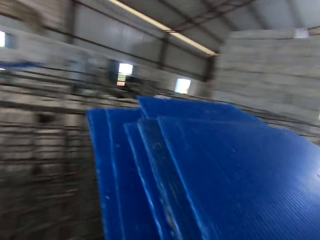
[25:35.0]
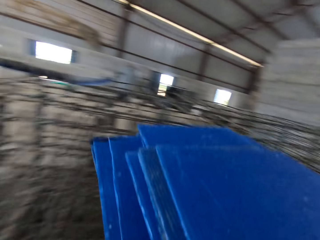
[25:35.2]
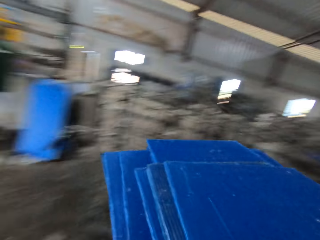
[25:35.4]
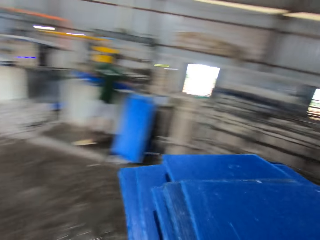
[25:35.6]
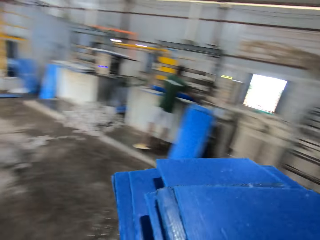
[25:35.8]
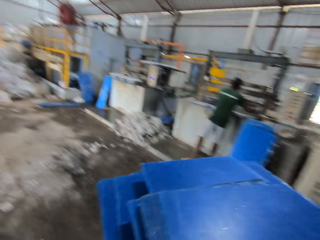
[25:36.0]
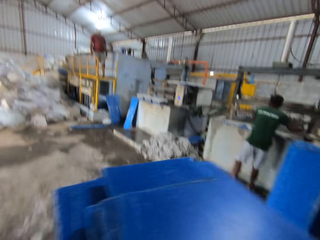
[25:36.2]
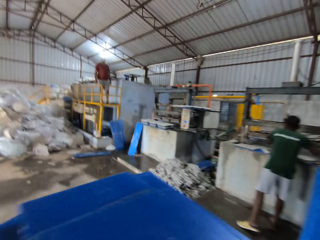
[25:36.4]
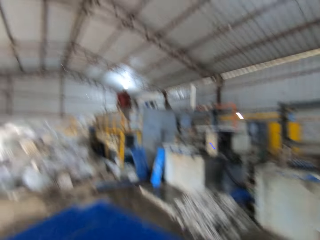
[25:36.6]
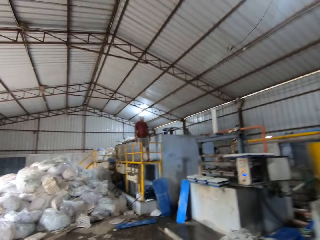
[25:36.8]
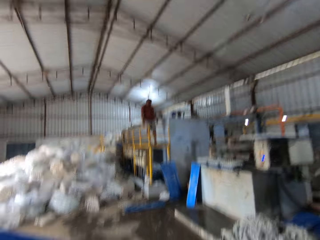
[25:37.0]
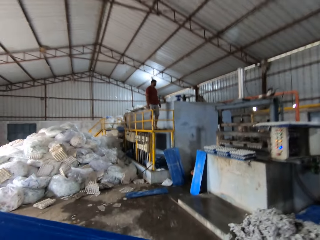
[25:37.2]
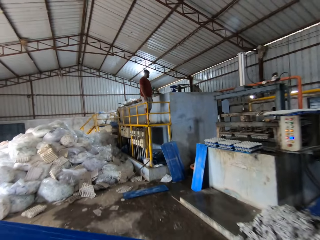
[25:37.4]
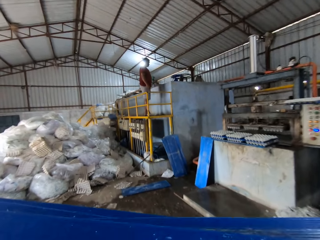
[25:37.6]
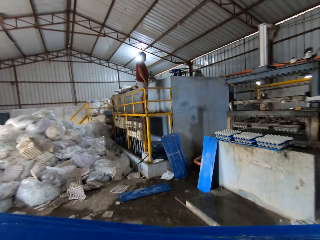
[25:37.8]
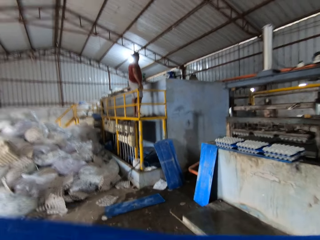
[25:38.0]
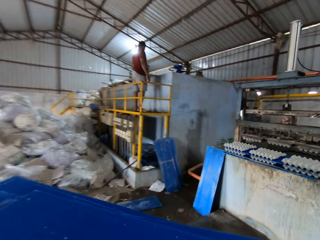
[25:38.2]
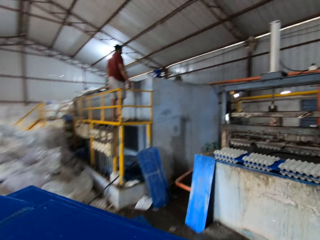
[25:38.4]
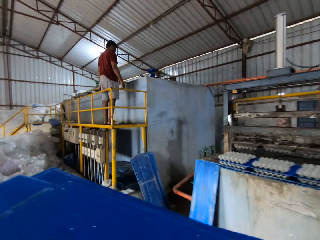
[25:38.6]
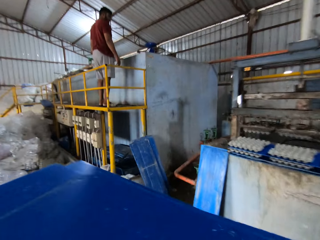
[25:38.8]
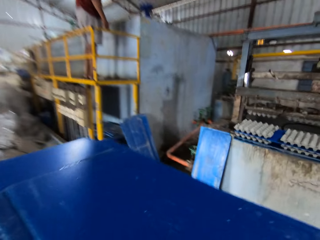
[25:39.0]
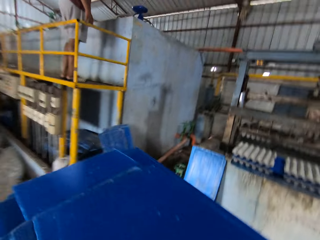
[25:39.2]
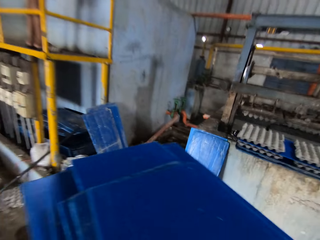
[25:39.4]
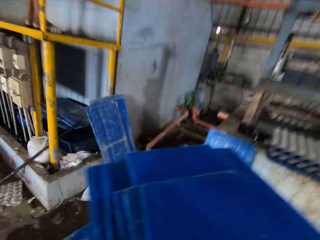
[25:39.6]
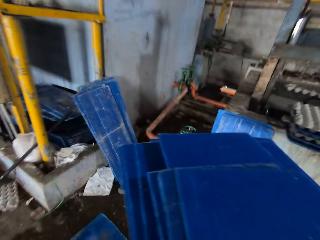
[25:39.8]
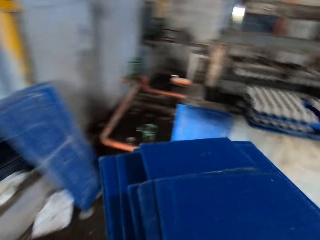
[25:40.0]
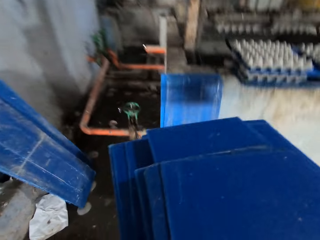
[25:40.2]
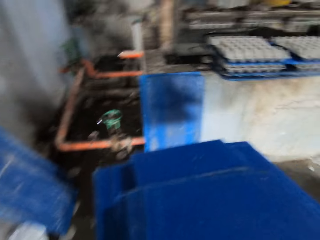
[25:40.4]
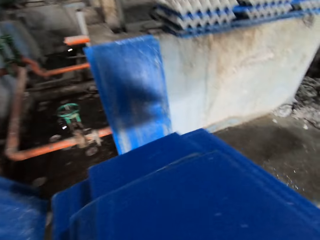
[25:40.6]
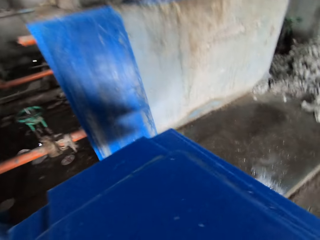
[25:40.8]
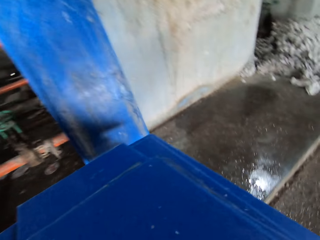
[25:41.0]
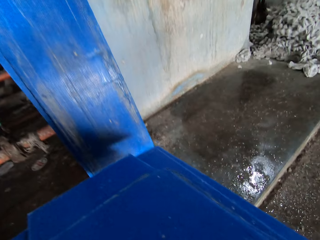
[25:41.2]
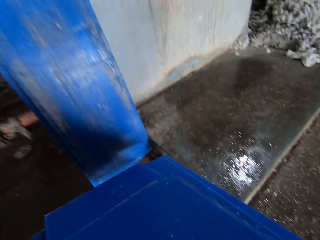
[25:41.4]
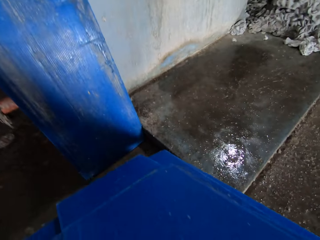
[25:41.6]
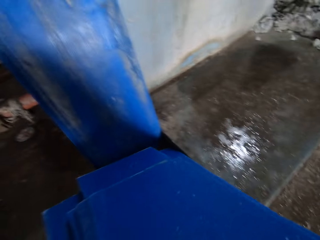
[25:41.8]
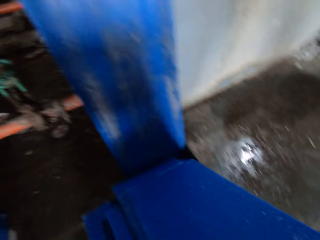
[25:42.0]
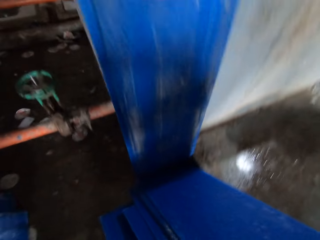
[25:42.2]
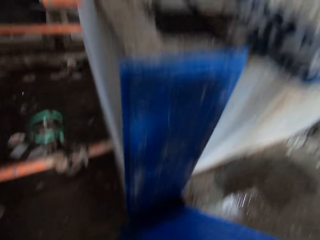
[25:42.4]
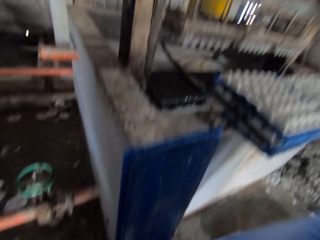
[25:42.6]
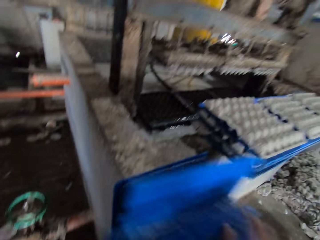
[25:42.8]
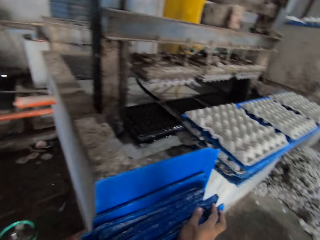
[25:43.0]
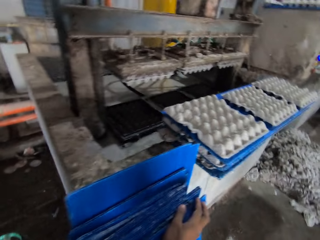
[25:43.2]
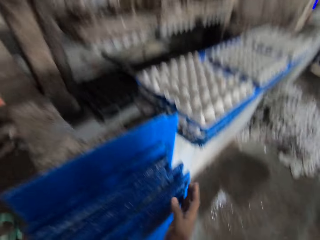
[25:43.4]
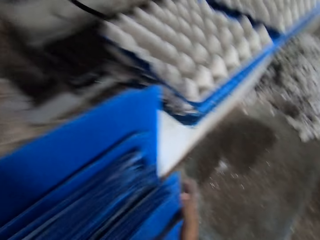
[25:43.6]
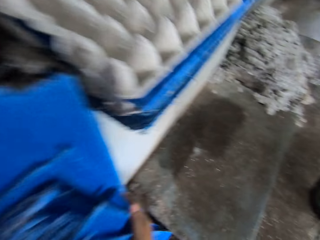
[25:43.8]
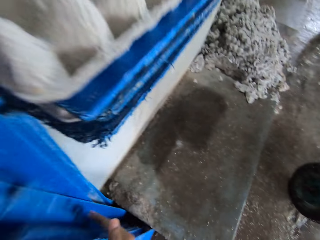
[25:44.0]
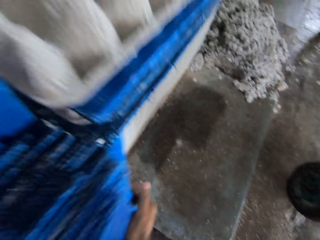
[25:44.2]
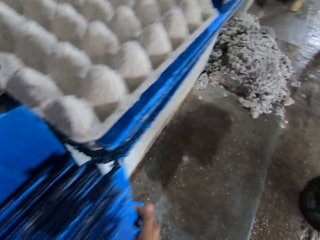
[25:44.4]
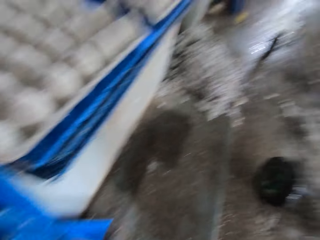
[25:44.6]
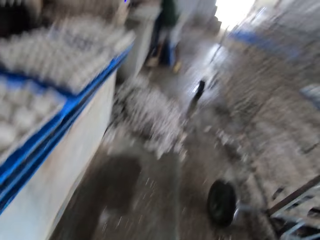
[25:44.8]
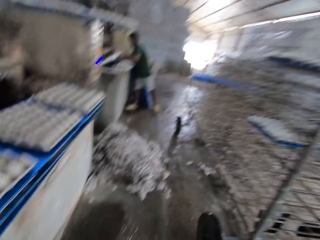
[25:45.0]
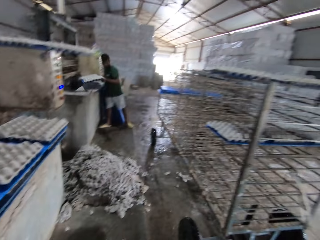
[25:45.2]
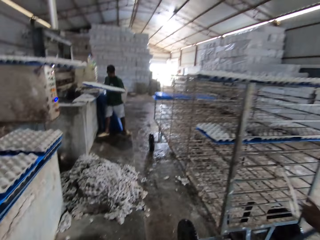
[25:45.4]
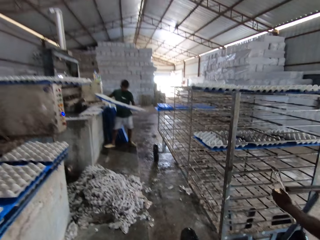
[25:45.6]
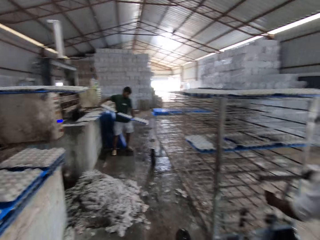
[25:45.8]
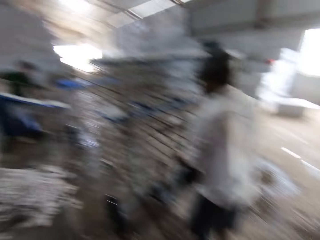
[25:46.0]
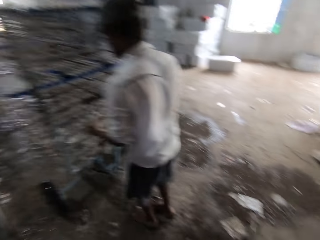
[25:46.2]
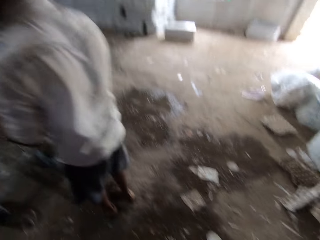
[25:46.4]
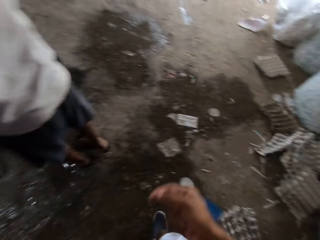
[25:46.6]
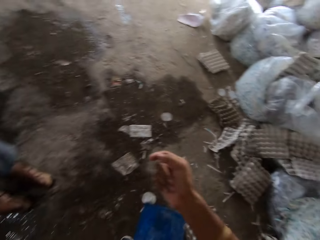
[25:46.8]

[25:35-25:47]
The camera wearer walks to an egg crate machine. They drop the tray on the floor. They rest the tray on the wall with both hands. A man carries the tray of egg crates from the egg crate machine.

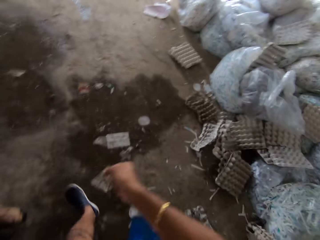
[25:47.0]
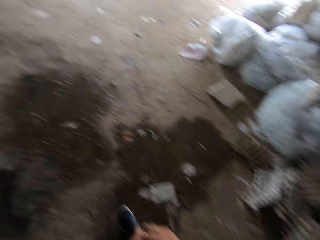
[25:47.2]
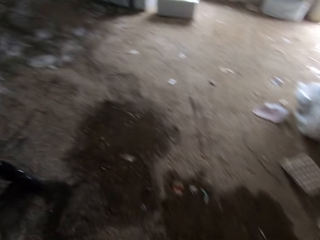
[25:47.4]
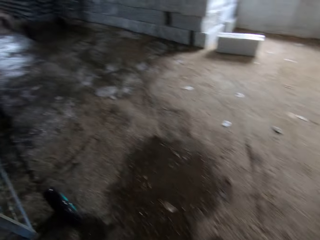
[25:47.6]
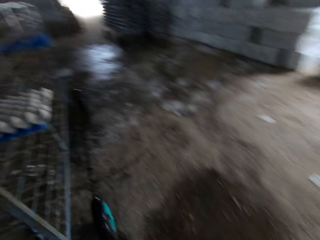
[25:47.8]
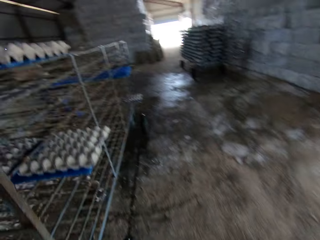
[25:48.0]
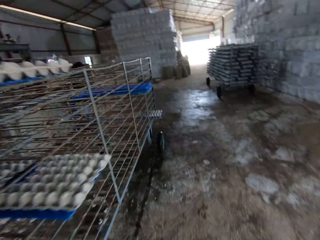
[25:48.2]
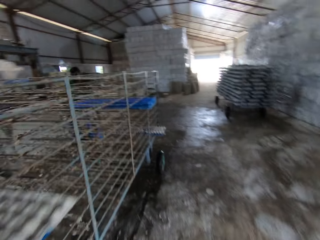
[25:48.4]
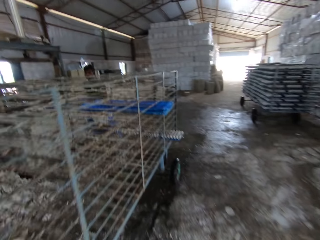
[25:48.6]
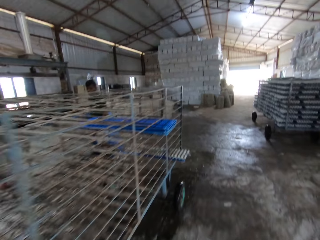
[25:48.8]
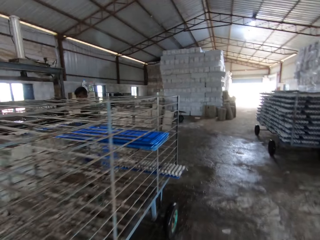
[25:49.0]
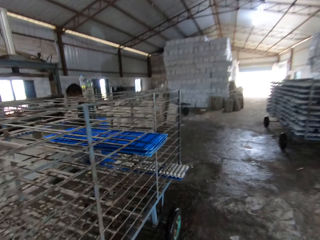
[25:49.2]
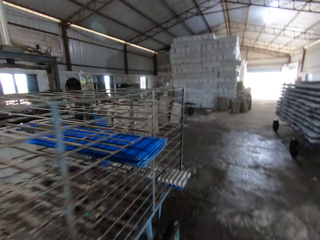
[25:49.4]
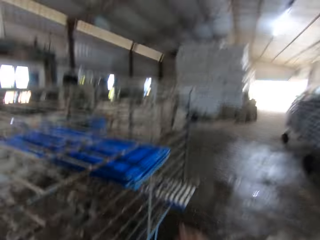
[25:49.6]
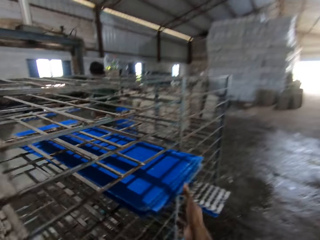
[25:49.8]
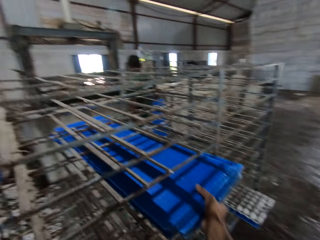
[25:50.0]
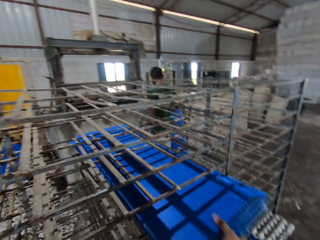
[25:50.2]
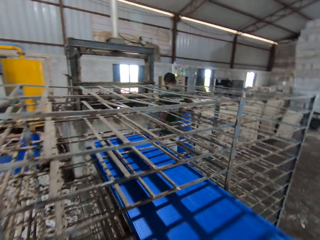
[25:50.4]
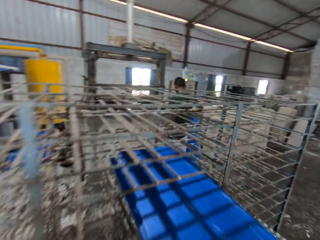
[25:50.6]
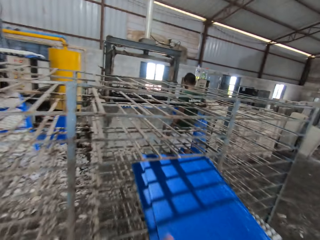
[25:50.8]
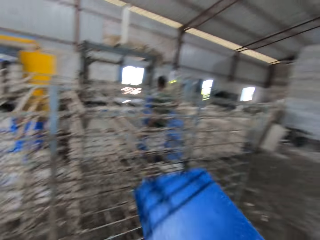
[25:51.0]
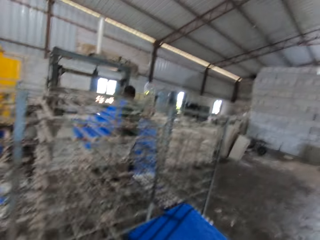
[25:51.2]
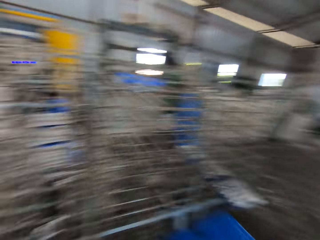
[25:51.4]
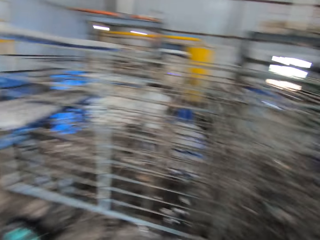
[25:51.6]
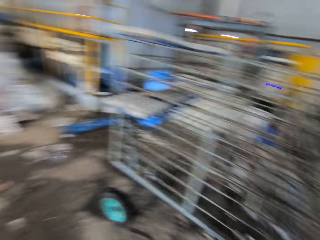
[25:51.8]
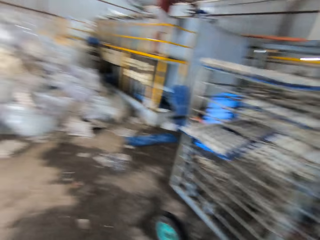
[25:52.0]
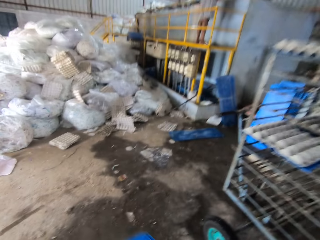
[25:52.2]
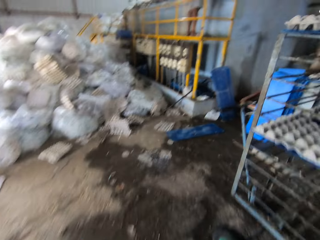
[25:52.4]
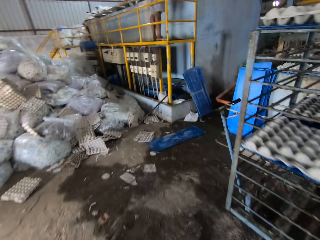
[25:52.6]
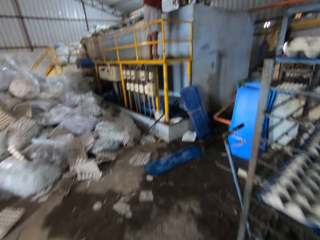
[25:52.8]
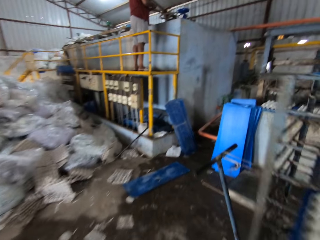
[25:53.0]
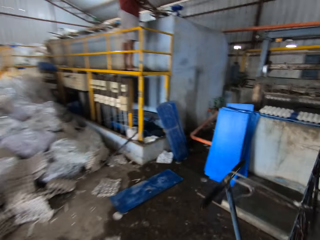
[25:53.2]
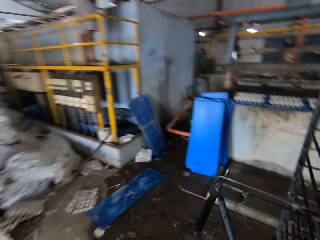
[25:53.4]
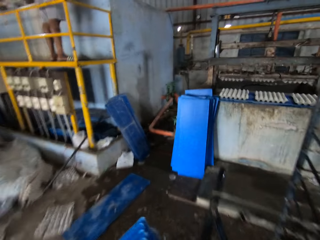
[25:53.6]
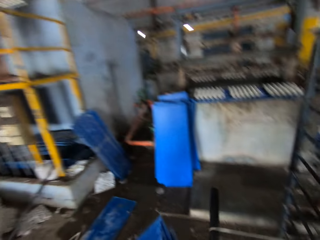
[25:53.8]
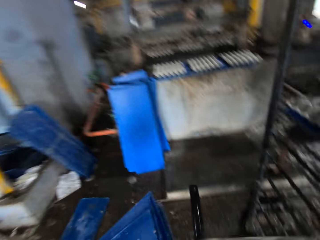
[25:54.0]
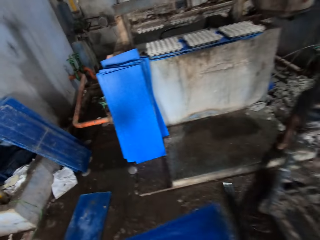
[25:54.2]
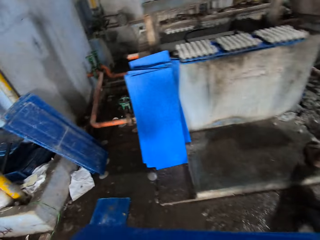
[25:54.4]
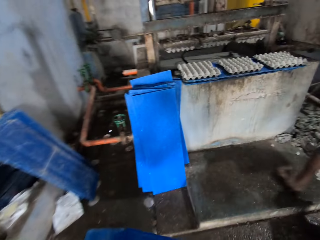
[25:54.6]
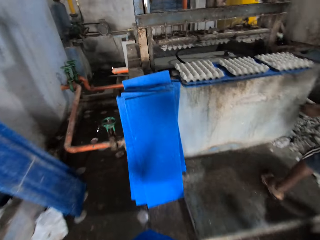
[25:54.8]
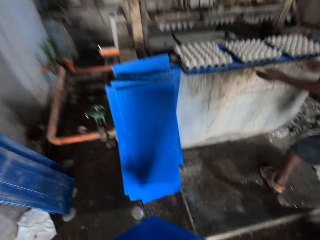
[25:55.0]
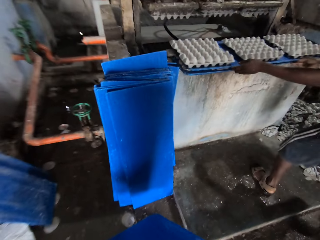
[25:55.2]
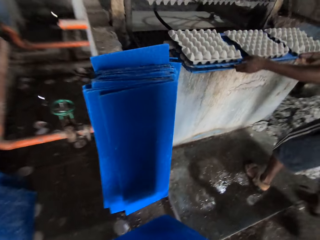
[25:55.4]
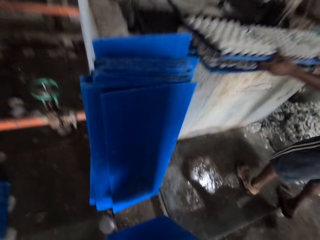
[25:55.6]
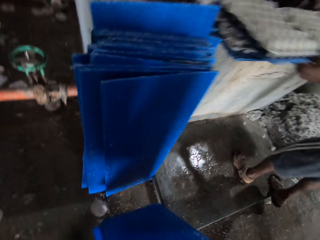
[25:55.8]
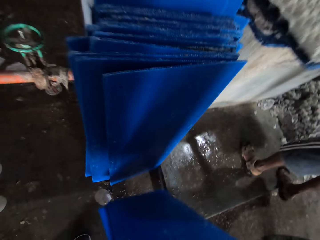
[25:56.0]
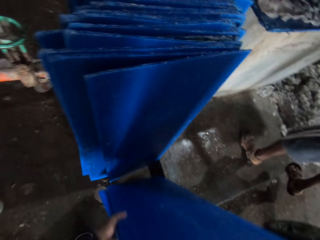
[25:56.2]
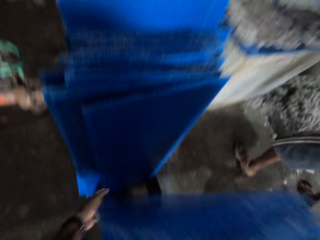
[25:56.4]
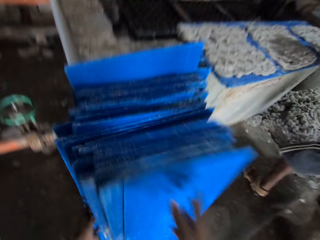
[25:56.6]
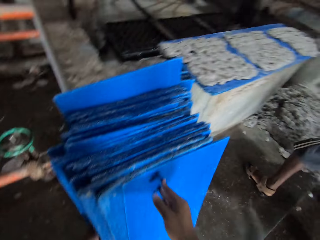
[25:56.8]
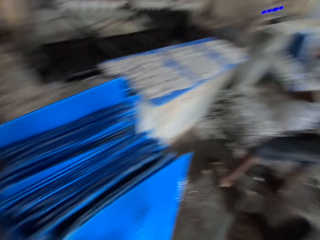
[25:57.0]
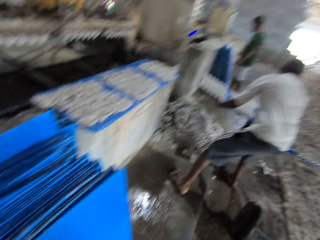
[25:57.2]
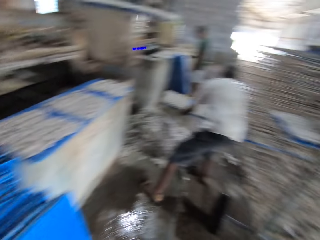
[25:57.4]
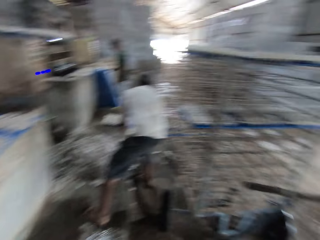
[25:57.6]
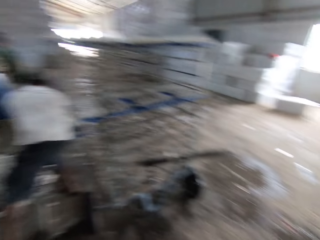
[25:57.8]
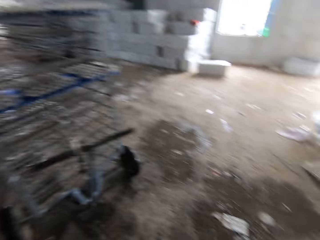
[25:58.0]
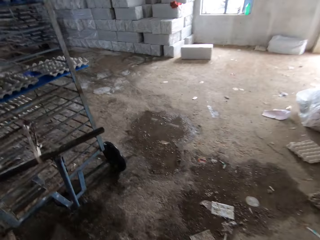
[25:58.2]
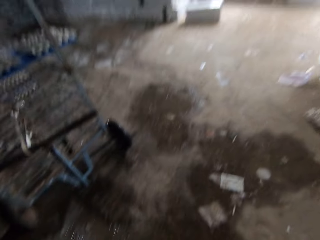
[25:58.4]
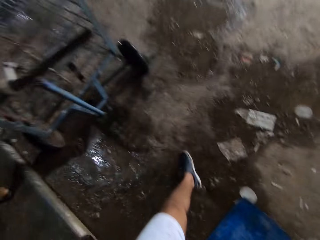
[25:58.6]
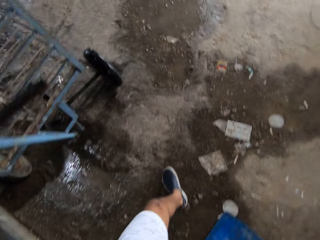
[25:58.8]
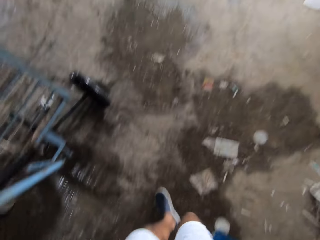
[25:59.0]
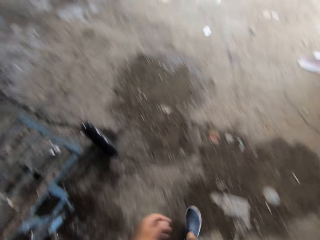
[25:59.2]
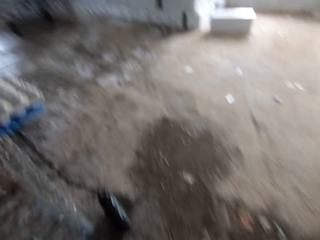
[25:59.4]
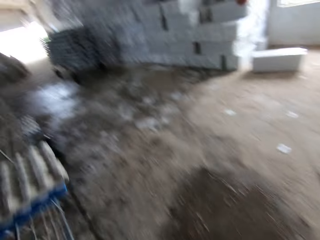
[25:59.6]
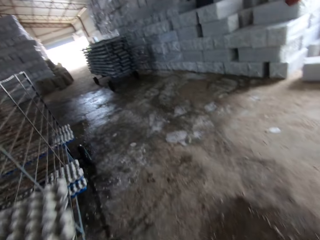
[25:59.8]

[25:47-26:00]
The camera wearer walks to an iron shelf. They carry some trays or plastic boards from the iron shelf with both hands. They pick up the plastic boards. They walk to an egg crate machine. They drop the tray in both hands on the floor. They walk around the factory.
